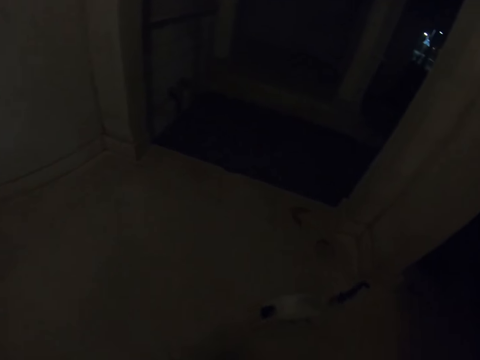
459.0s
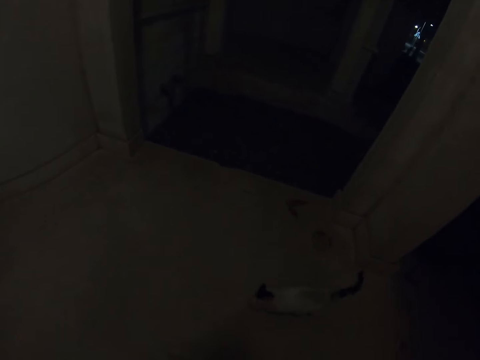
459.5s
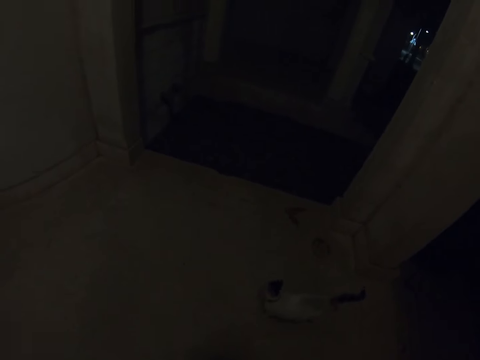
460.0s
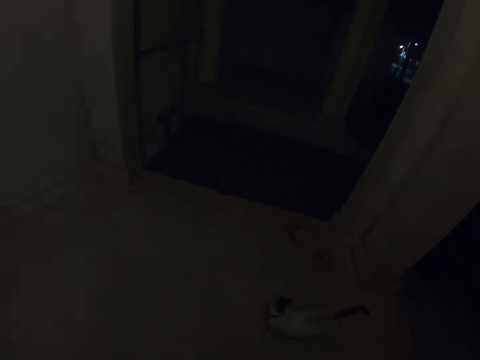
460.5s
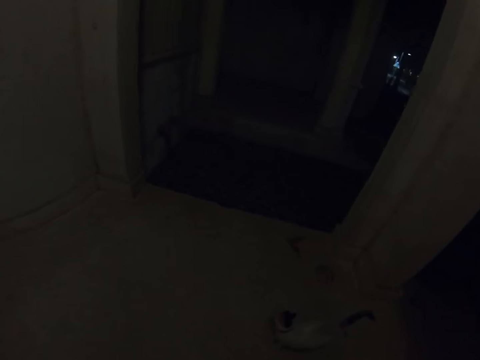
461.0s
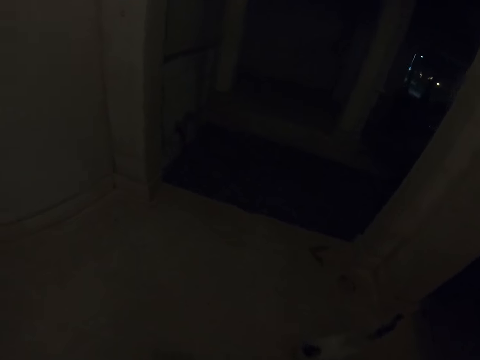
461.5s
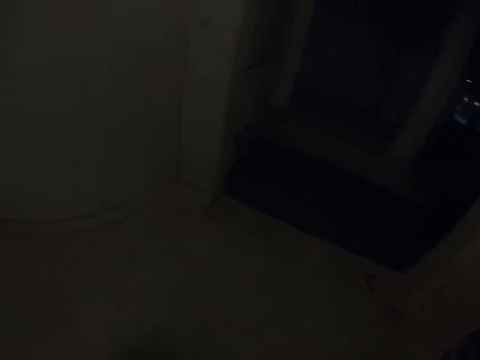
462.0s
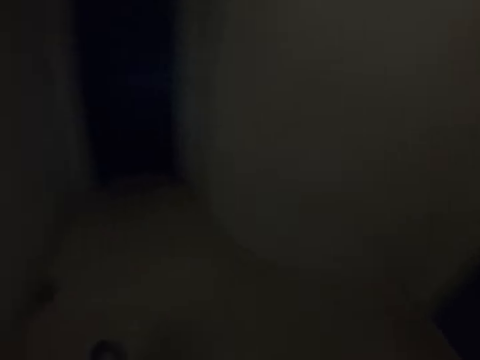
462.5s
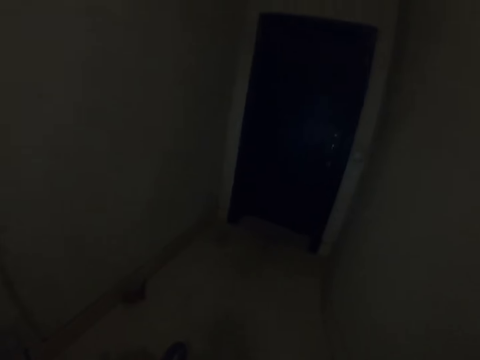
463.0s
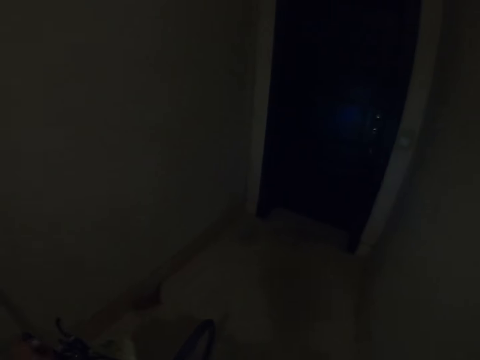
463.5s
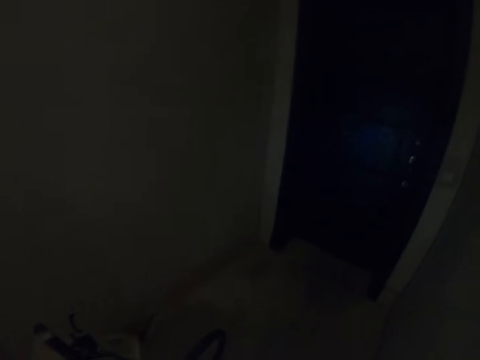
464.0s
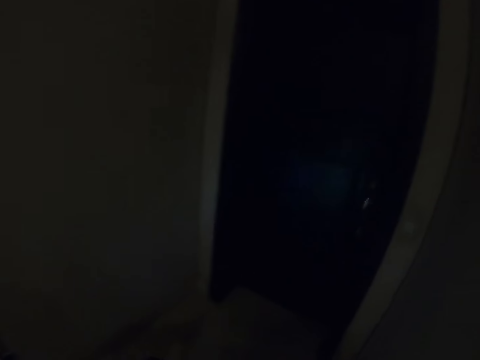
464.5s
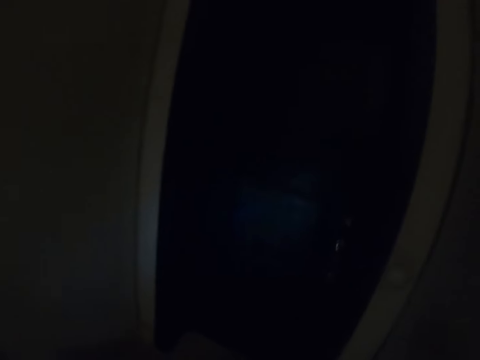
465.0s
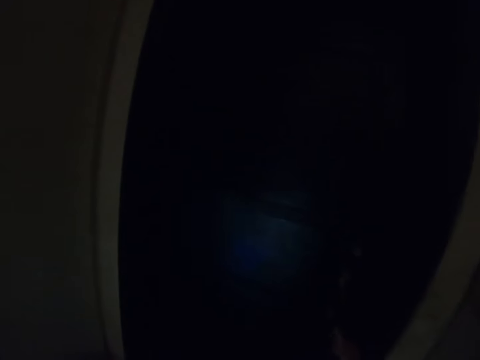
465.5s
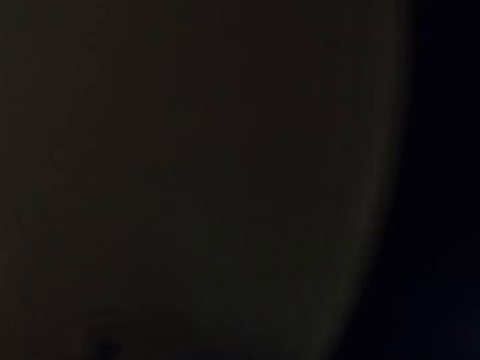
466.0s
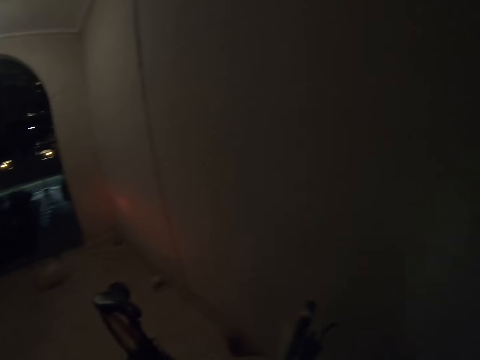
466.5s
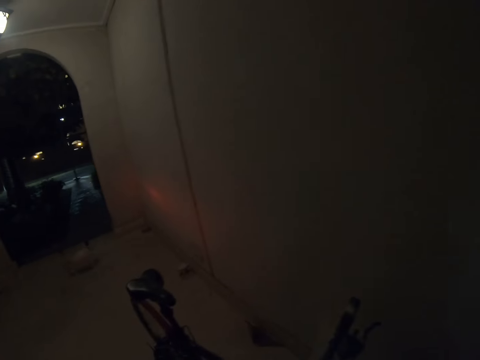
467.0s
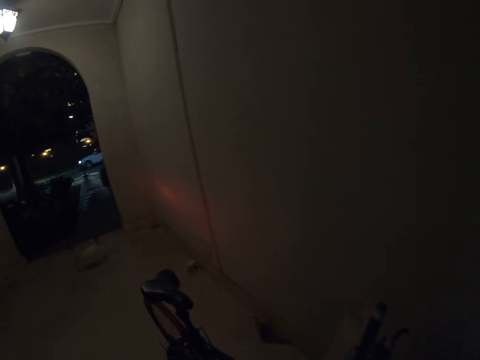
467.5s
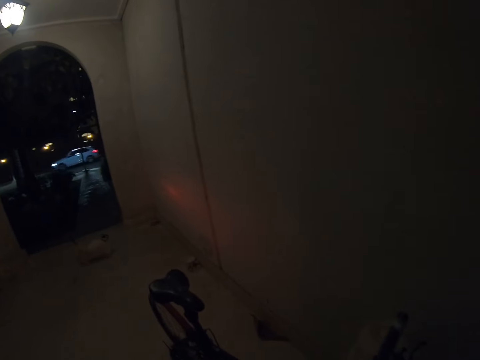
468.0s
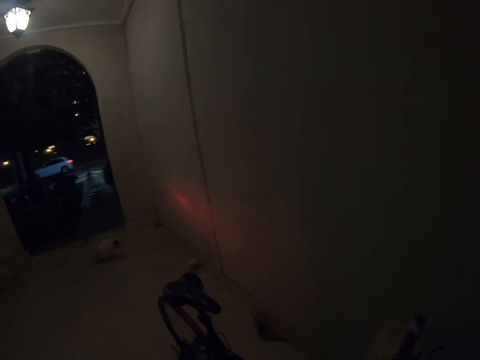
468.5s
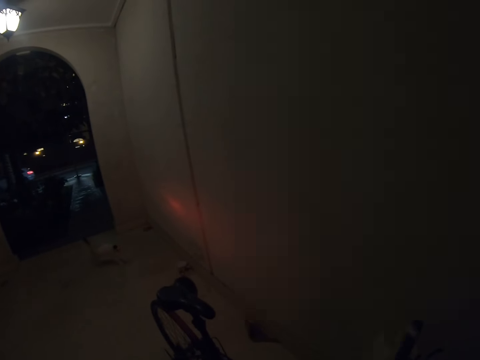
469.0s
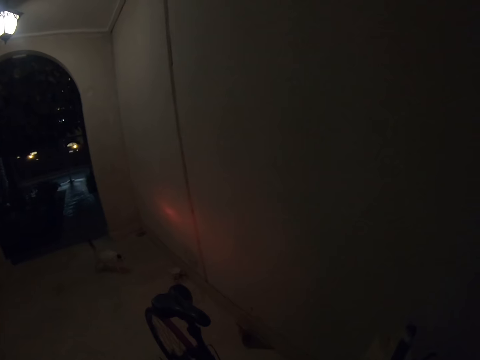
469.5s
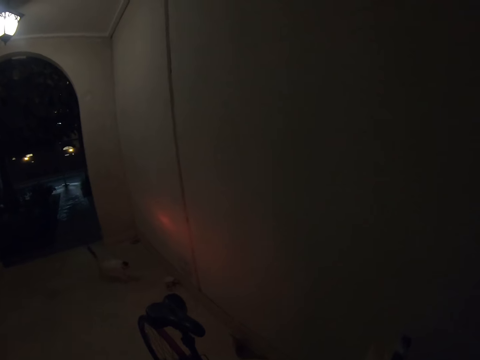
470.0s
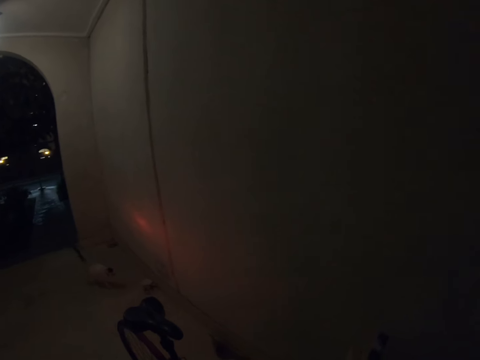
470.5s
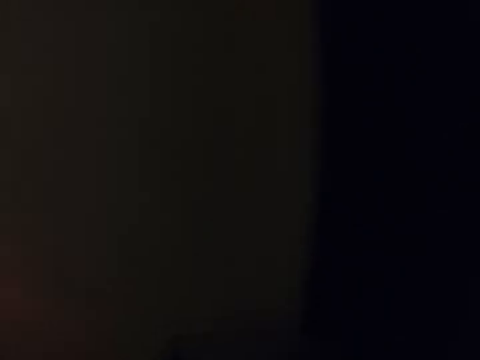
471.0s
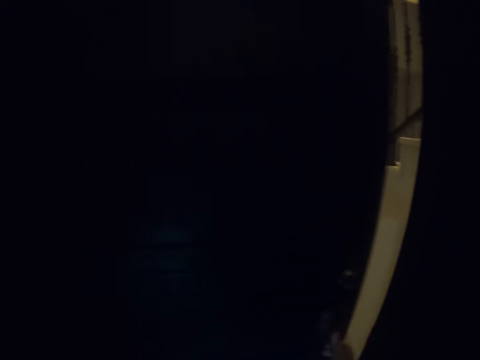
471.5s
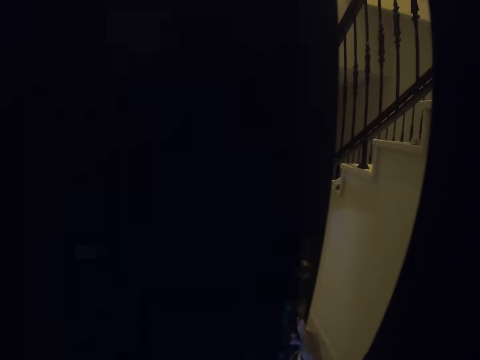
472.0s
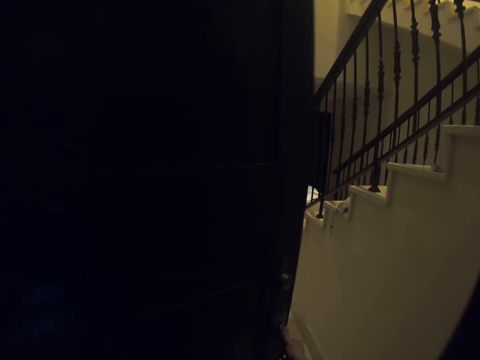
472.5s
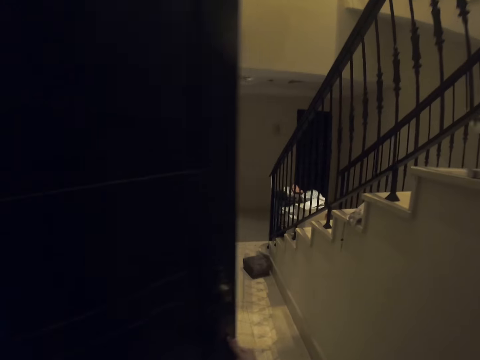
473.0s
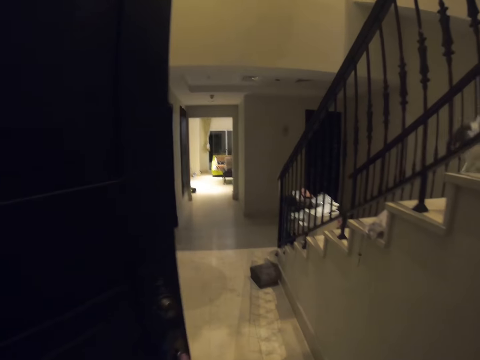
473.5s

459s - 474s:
The camera wearer looks around. They walk towards the door. They turn around and look at the back. They open the door.

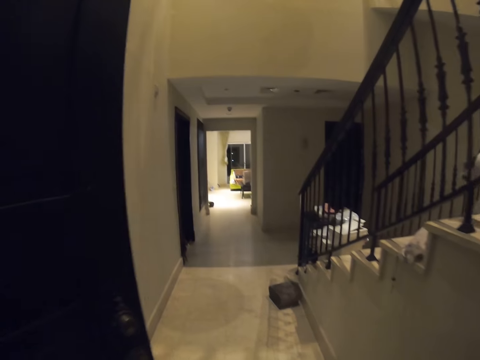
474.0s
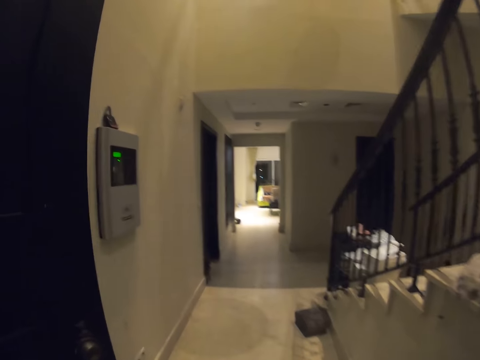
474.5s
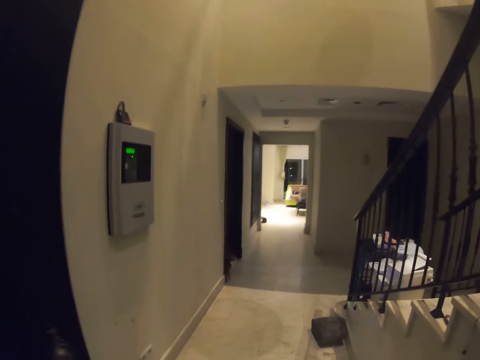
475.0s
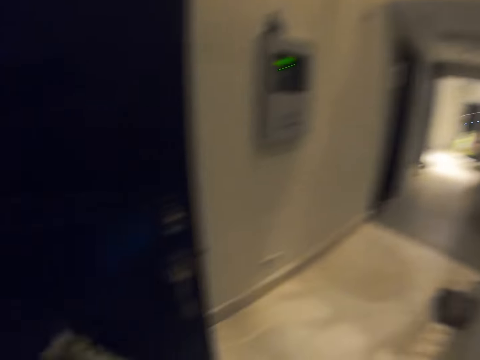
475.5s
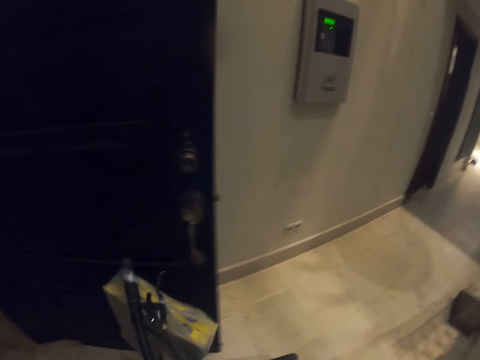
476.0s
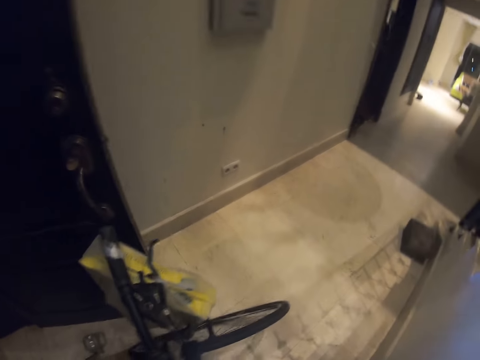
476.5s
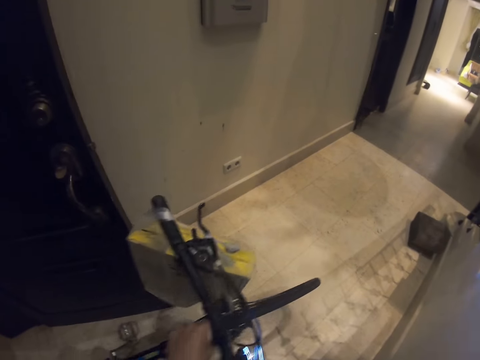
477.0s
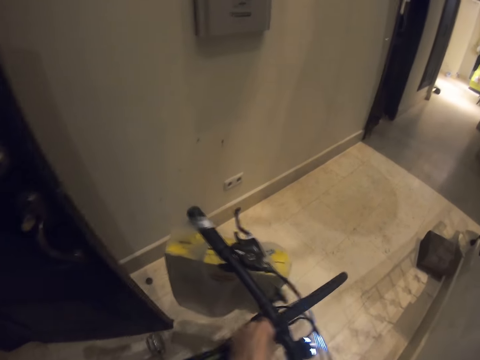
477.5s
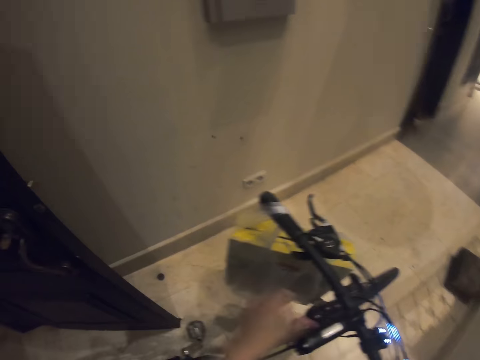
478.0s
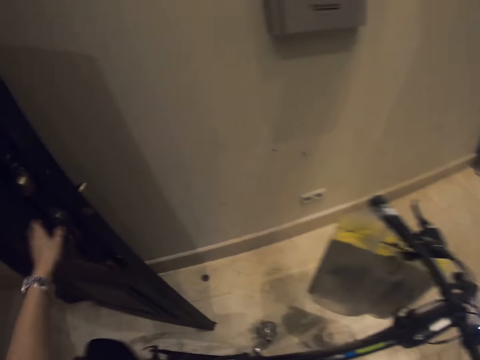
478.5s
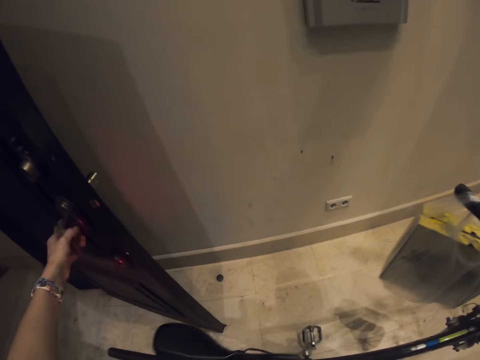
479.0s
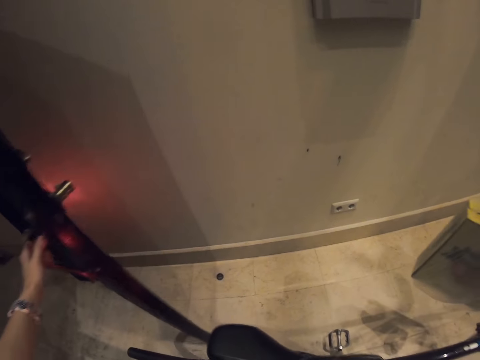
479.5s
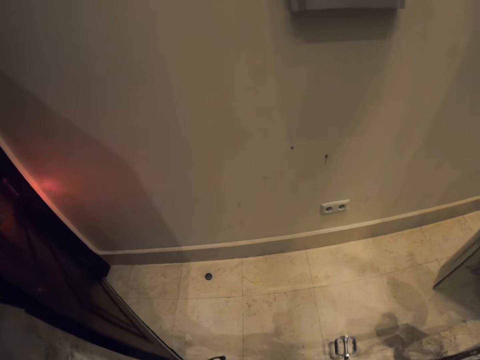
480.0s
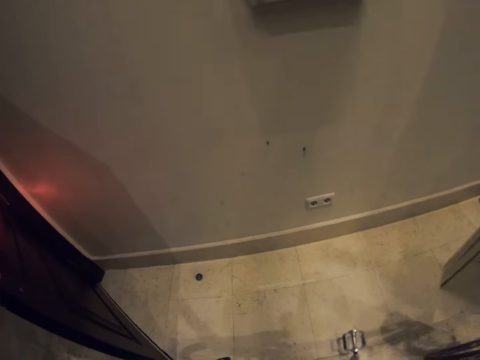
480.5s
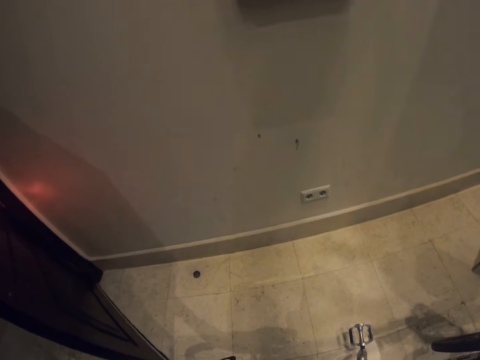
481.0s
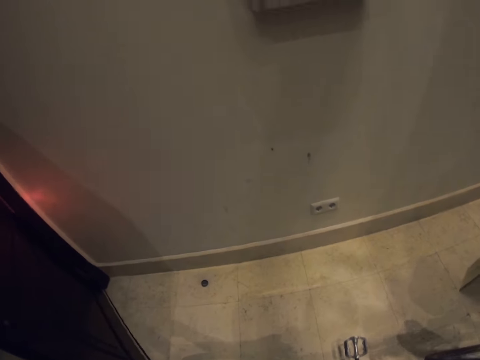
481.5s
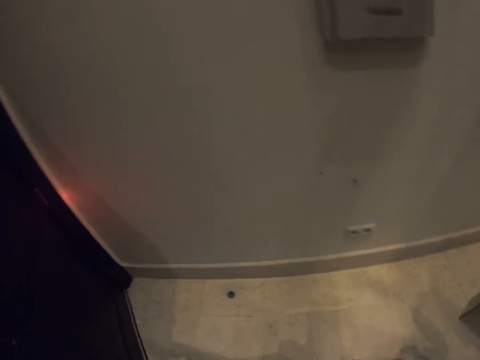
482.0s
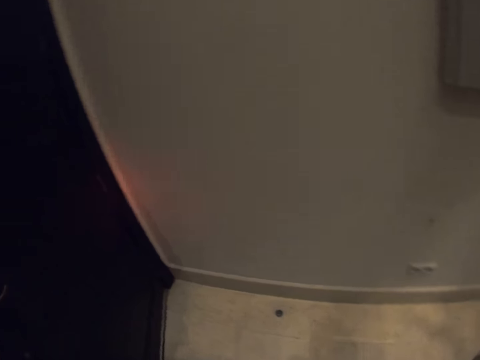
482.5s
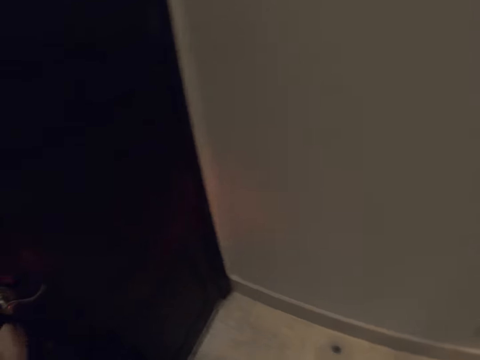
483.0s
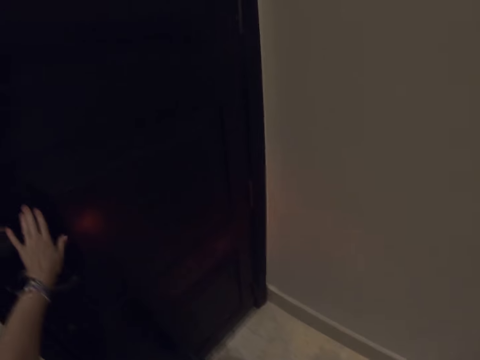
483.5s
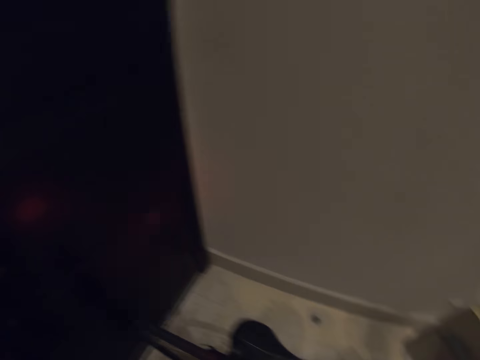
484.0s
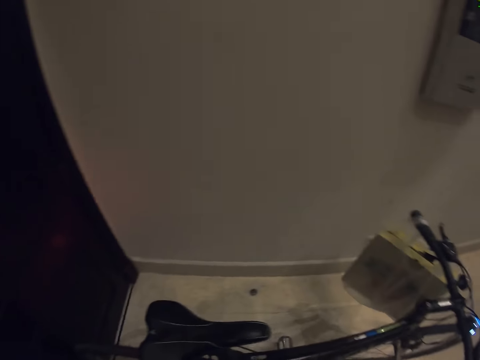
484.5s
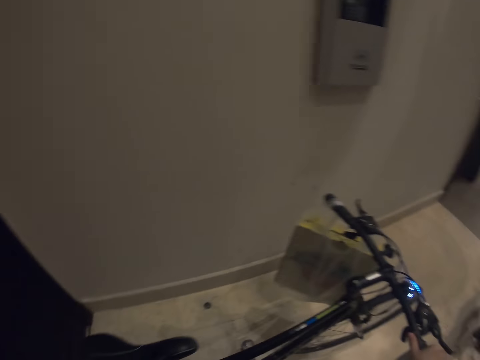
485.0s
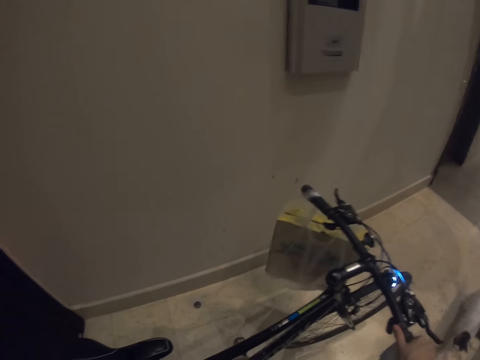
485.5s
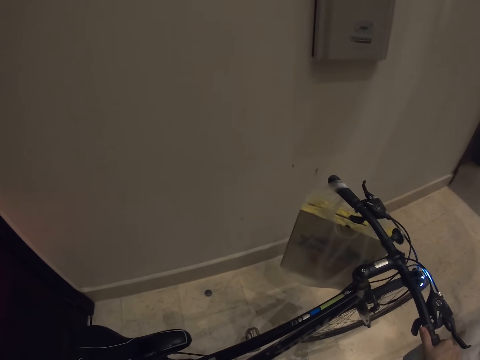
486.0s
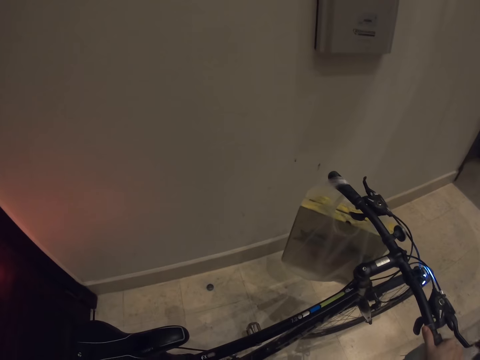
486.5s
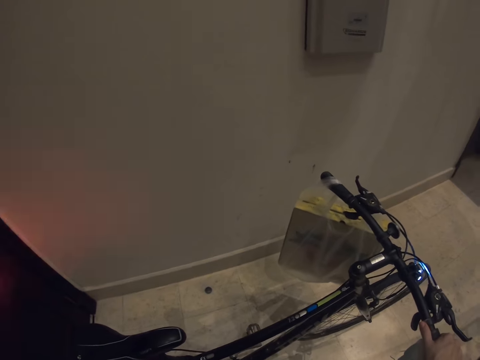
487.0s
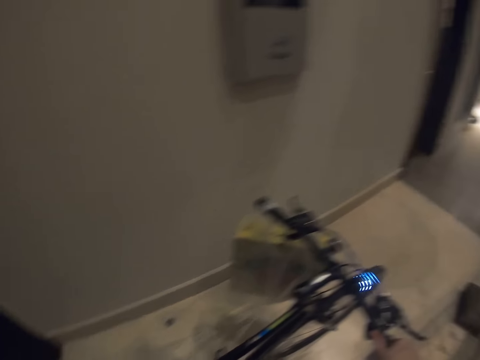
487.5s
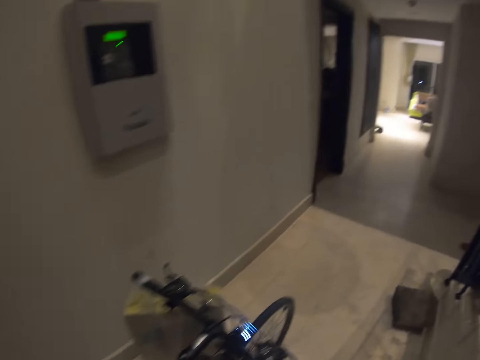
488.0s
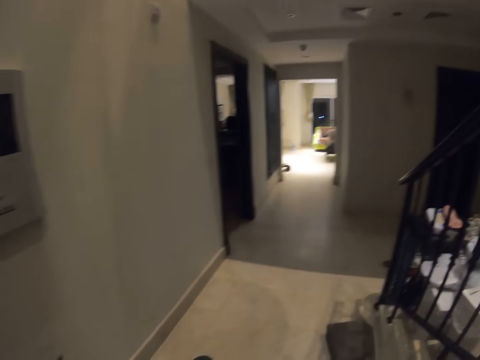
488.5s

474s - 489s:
The camera wearer walks in with his bike. He rides the bicycle into the house. He stops and closes the door. He walks in with his bike.
